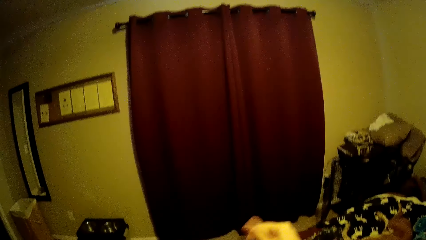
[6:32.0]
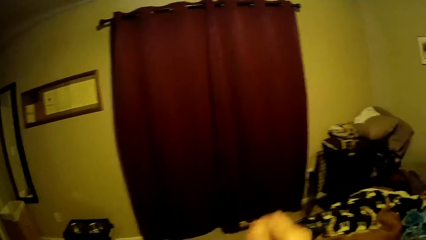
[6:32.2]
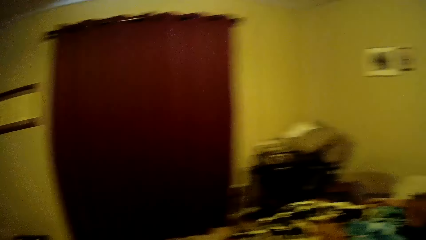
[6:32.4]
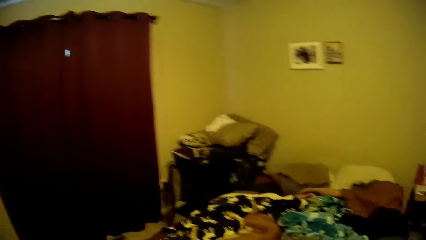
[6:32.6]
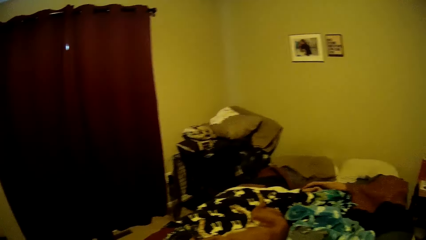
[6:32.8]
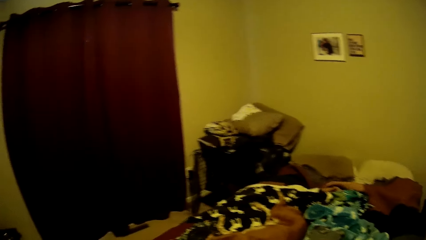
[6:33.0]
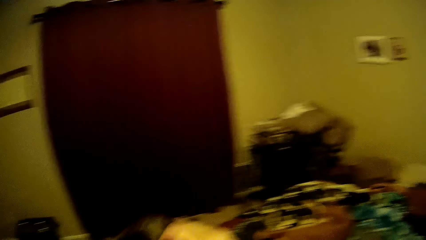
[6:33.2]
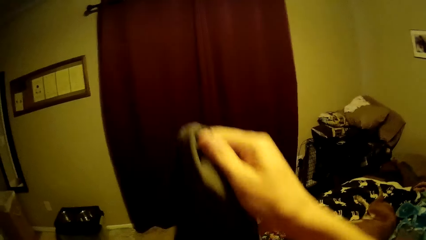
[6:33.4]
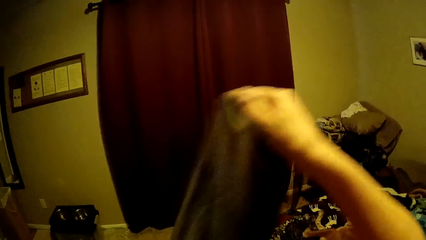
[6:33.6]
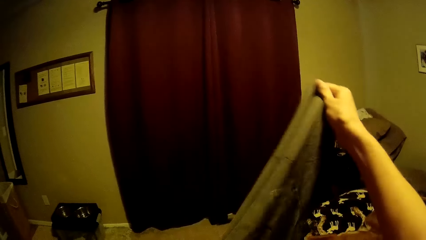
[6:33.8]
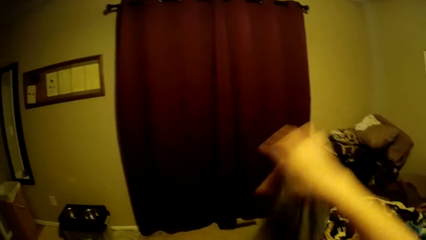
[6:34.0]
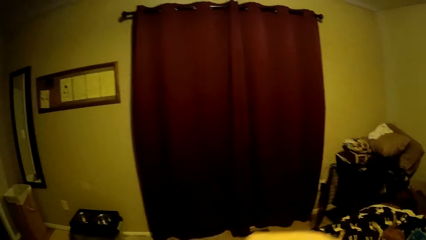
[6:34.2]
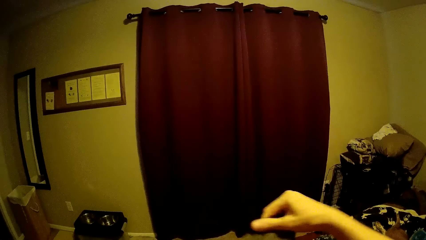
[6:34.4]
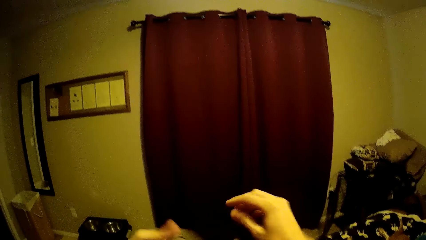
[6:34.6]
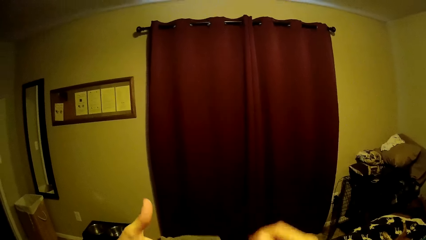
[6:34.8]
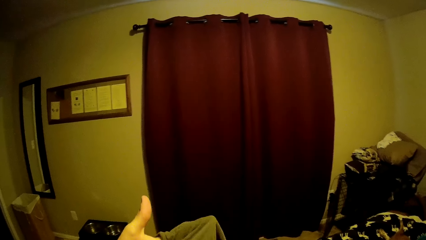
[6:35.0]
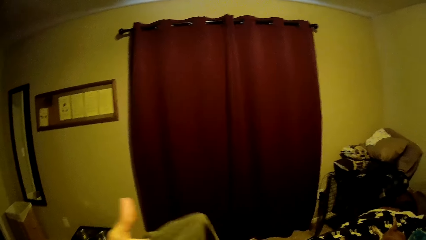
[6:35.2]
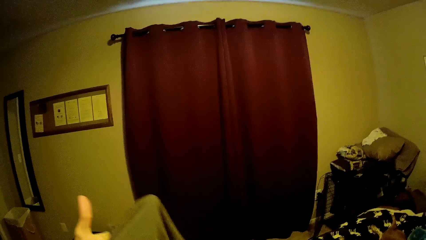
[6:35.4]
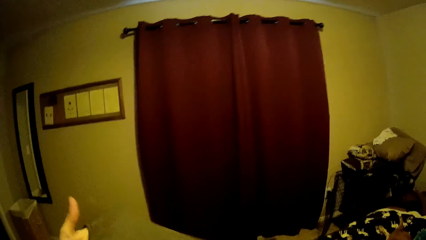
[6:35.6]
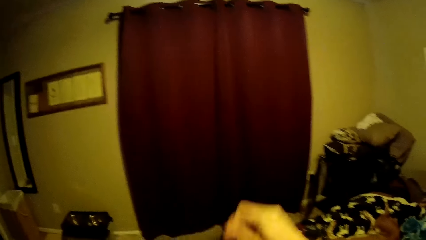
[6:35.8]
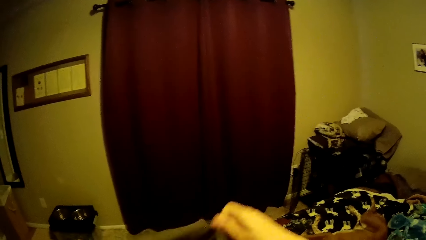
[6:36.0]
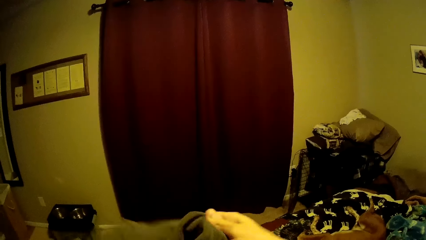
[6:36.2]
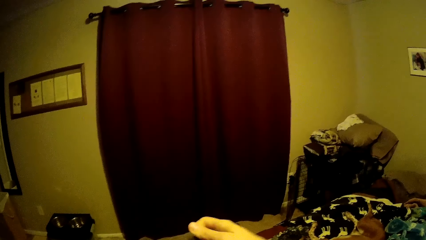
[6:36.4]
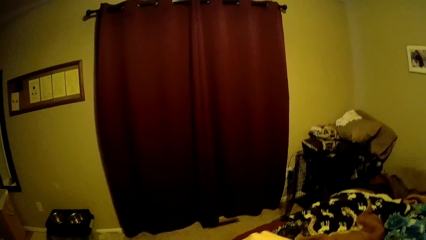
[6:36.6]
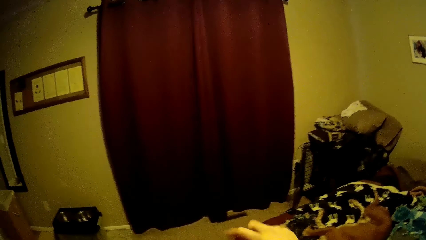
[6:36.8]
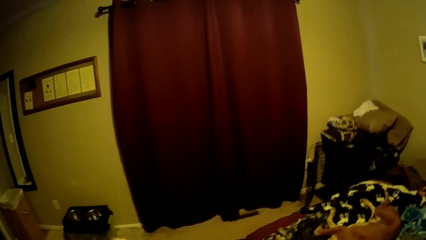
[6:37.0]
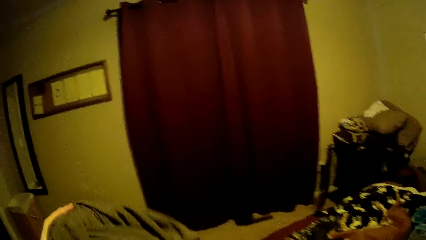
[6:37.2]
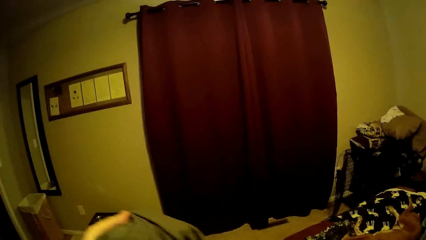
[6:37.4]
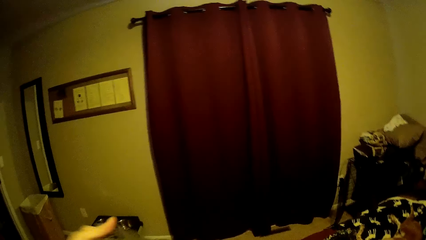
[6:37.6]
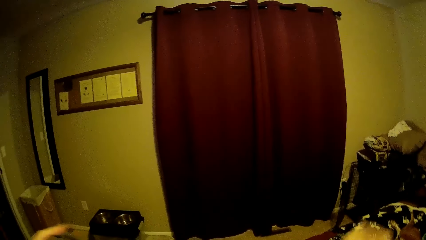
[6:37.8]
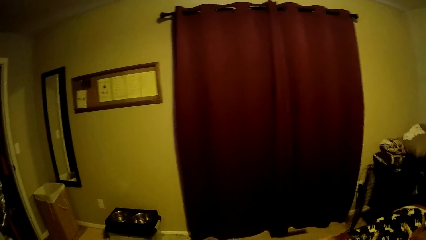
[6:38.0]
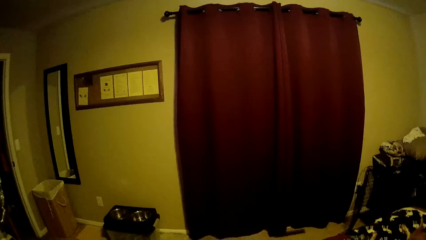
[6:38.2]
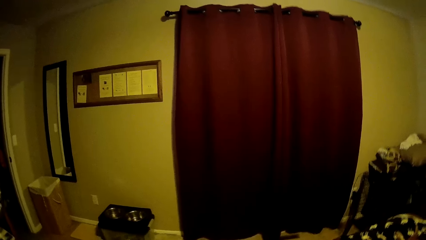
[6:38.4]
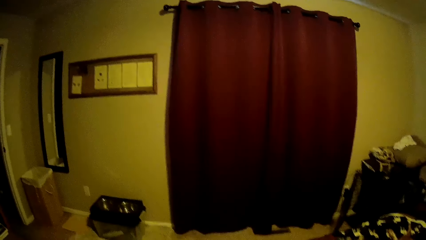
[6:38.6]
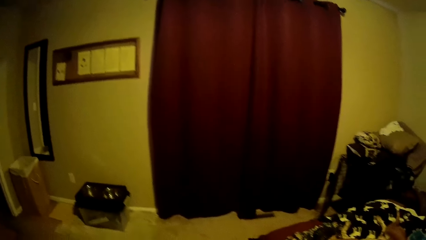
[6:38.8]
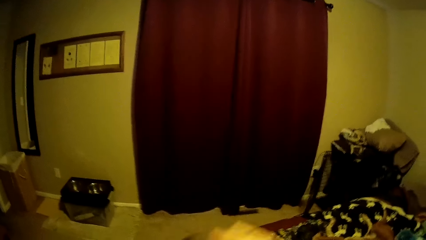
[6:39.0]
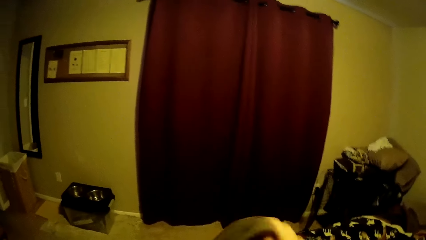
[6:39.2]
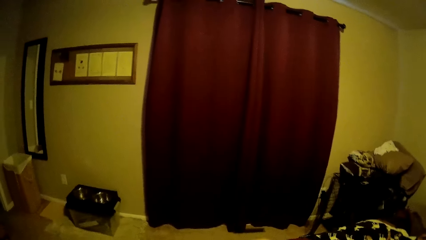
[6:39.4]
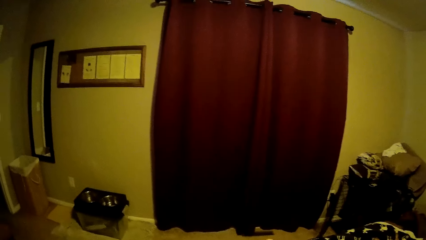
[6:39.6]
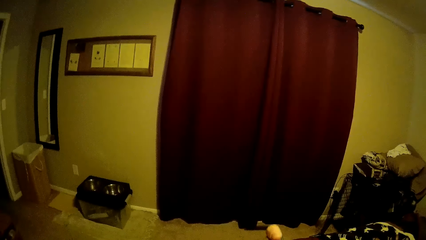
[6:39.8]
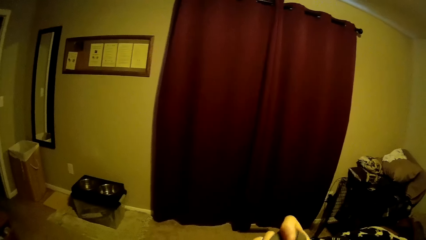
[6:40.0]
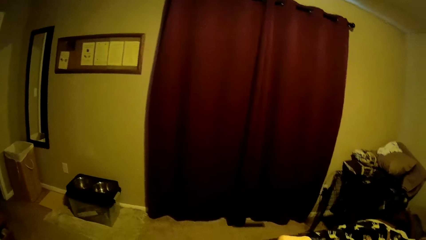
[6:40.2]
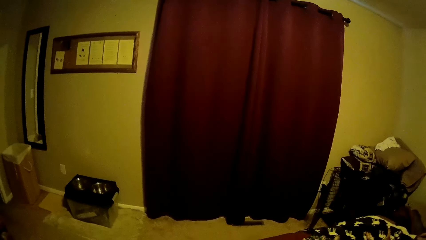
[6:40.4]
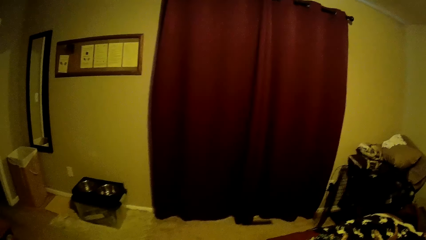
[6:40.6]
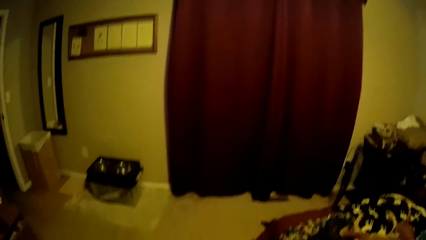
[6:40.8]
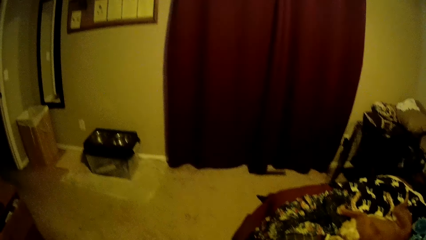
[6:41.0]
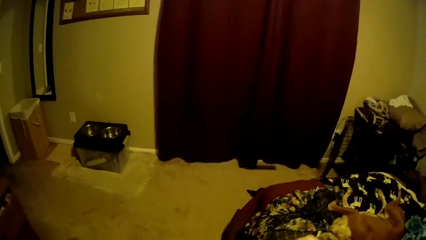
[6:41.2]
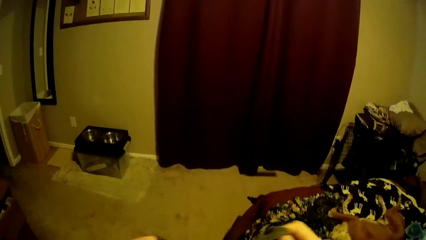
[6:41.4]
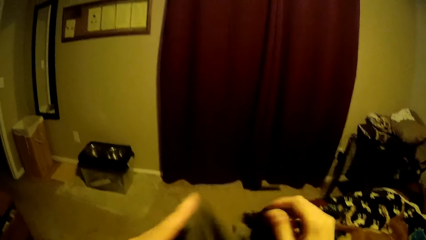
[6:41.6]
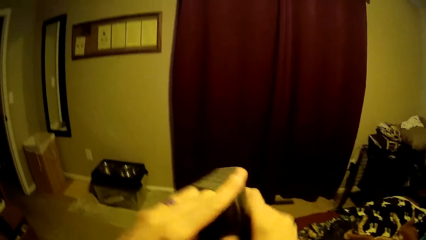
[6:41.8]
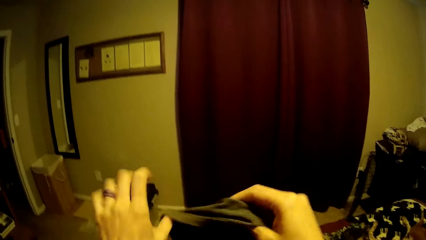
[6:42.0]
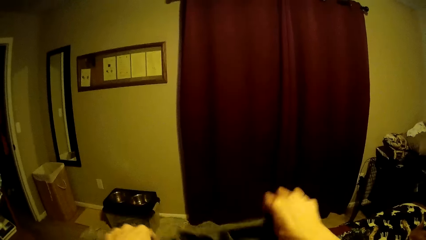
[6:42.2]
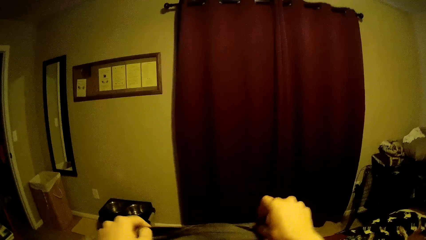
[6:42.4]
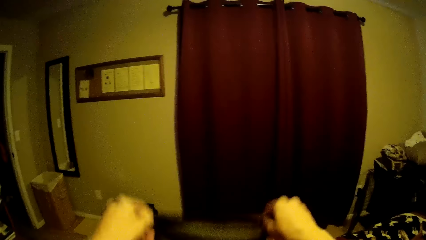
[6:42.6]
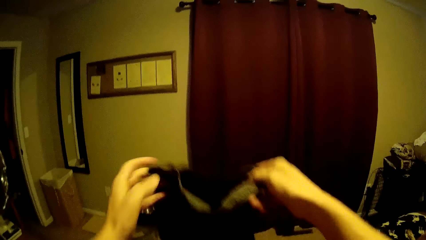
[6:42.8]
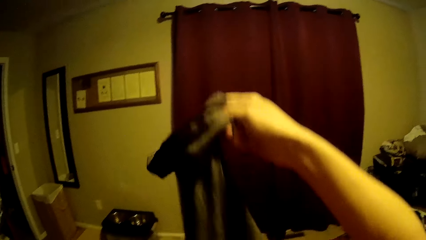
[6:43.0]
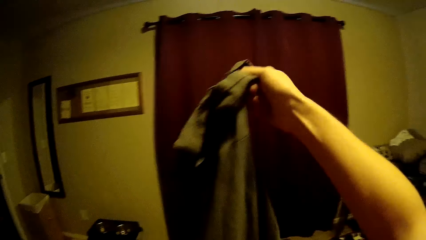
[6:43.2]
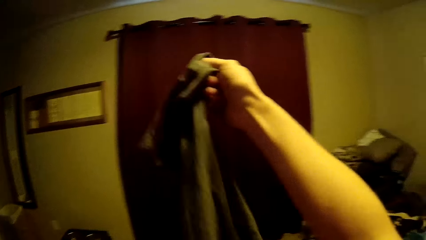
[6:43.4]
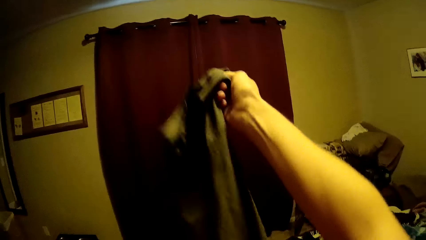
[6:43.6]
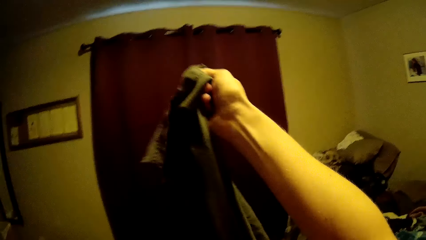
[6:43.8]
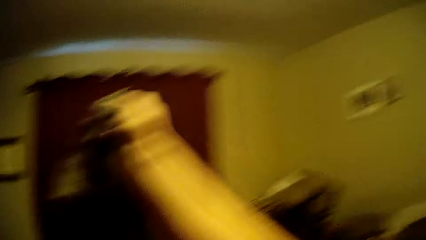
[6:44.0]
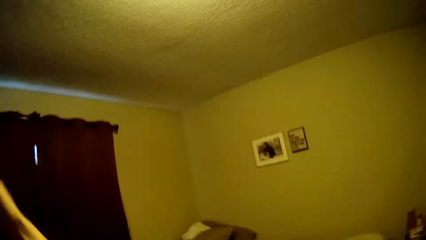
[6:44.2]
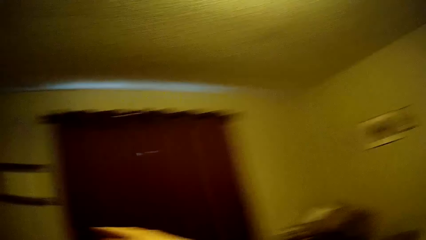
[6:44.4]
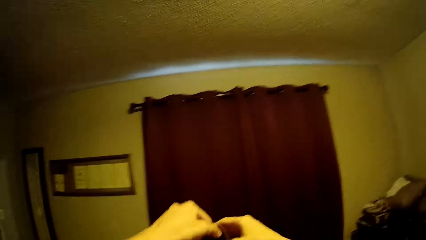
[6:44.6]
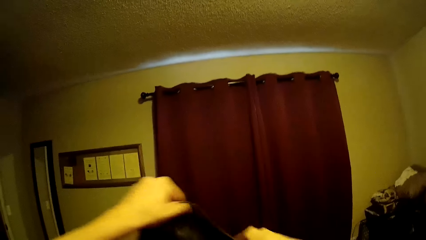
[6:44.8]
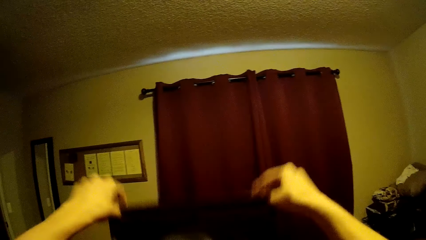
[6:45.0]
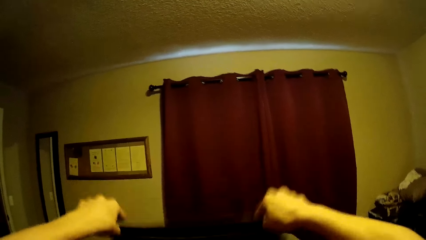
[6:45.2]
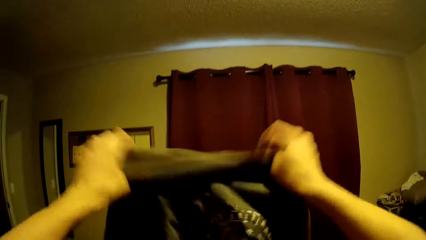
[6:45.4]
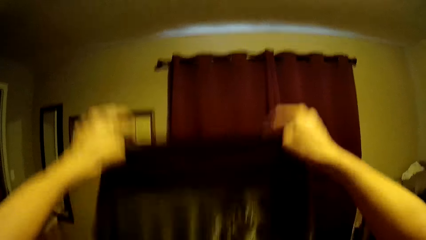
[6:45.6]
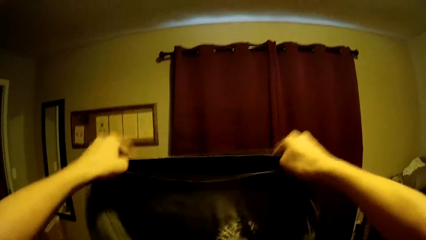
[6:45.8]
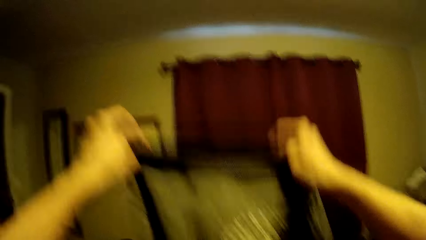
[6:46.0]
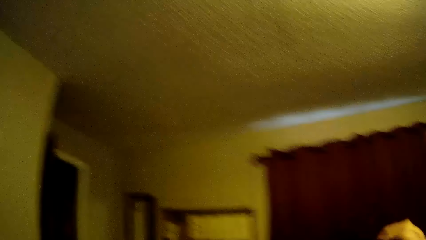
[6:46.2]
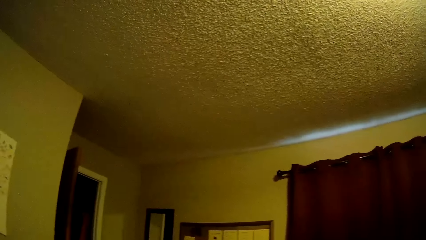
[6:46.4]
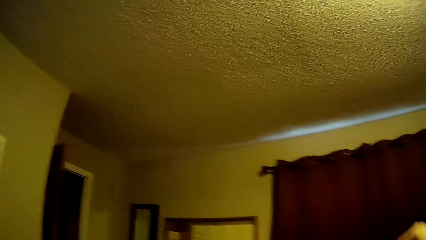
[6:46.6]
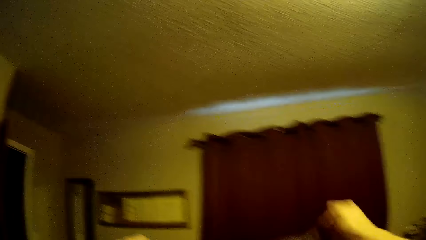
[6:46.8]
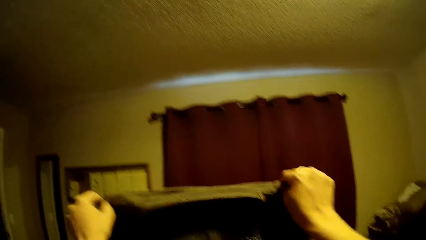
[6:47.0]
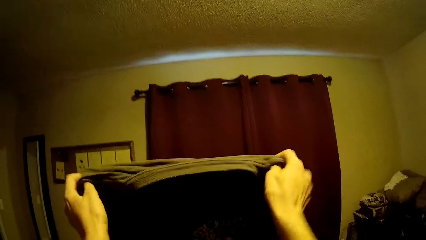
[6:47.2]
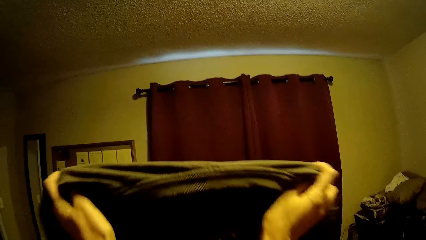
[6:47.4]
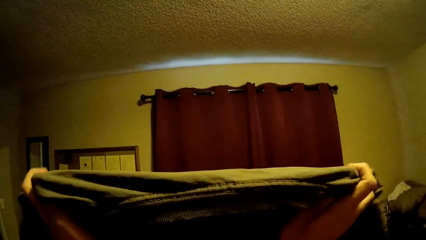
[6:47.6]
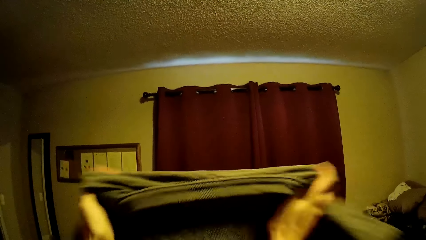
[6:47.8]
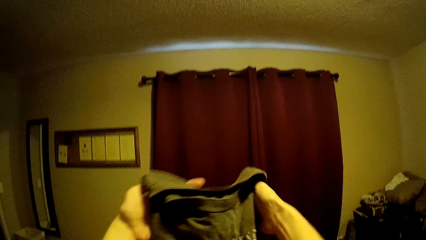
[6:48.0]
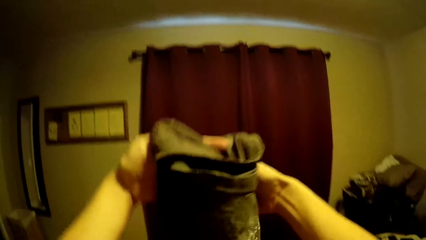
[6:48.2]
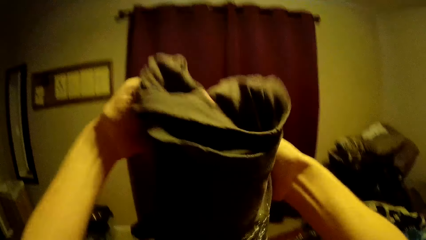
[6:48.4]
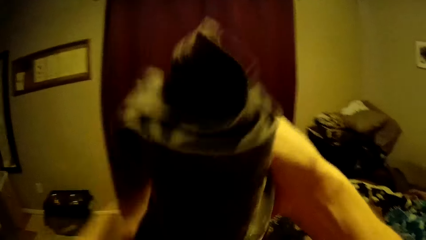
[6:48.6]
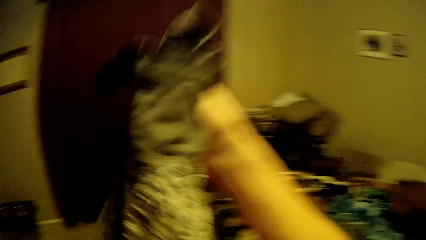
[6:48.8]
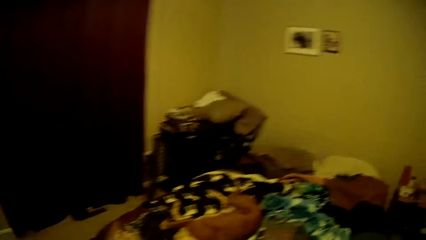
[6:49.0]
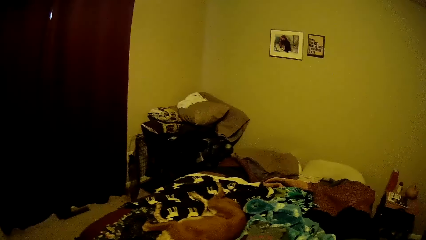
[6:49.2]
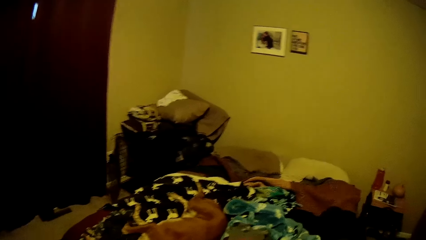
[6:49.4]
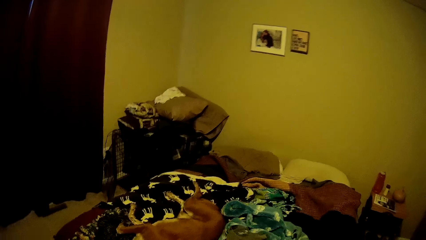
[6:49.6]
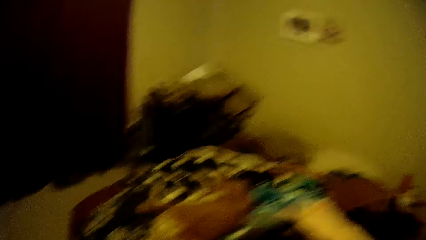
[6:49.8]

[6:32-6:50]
The camera wearer adjusts the shirt. They fold the cloth, shake the cloth, and fold the shirt.
